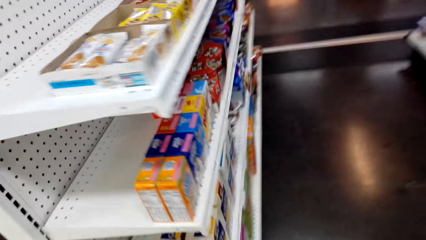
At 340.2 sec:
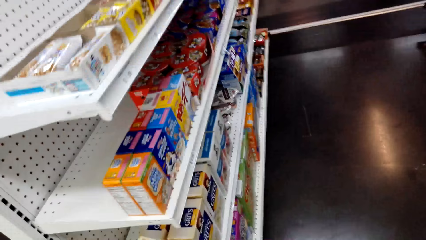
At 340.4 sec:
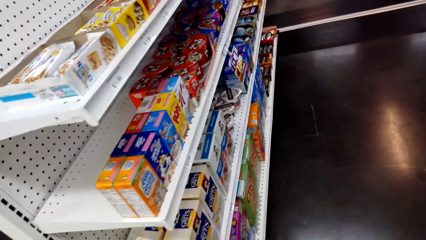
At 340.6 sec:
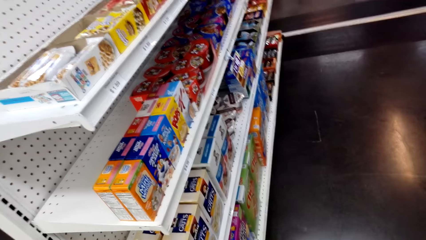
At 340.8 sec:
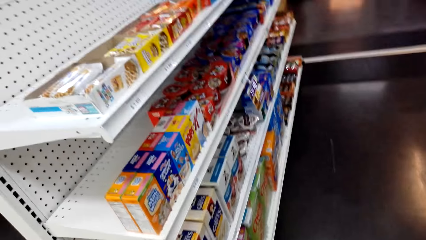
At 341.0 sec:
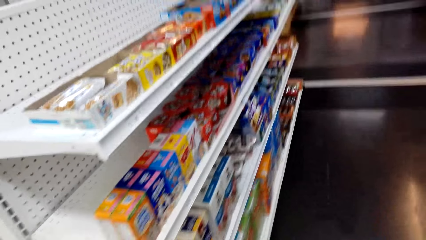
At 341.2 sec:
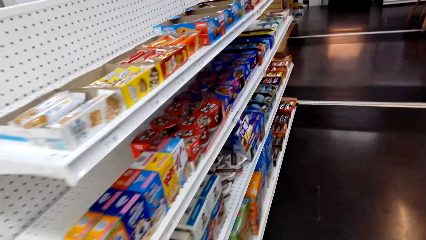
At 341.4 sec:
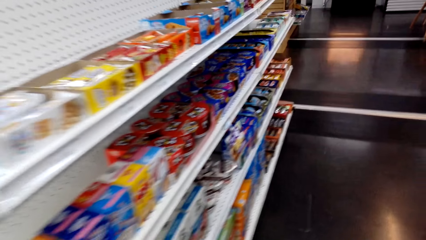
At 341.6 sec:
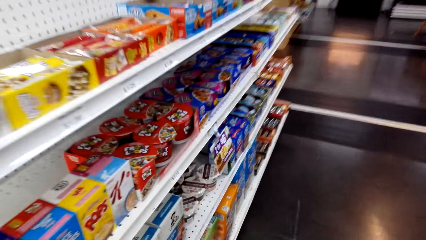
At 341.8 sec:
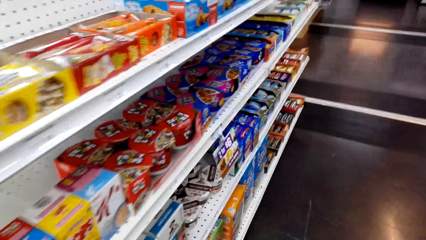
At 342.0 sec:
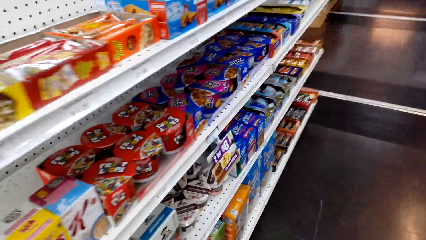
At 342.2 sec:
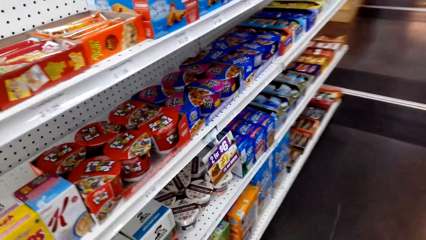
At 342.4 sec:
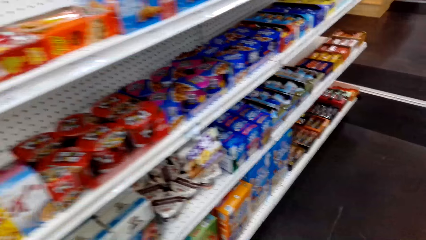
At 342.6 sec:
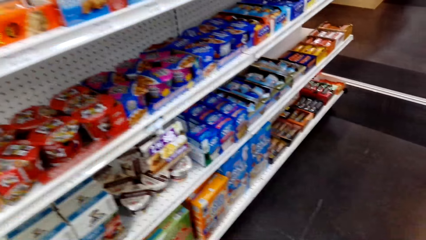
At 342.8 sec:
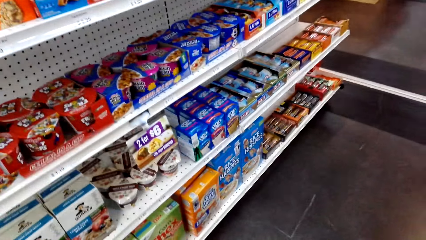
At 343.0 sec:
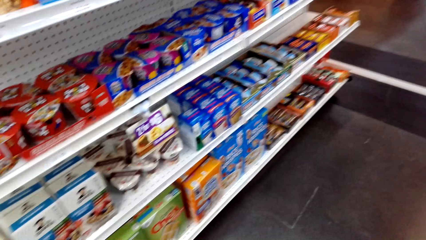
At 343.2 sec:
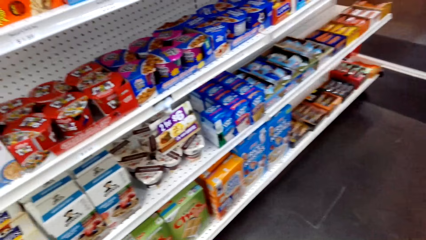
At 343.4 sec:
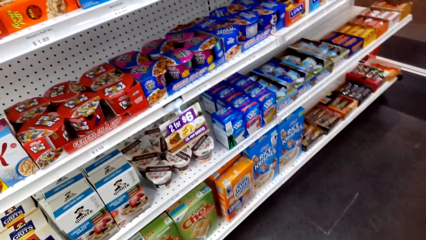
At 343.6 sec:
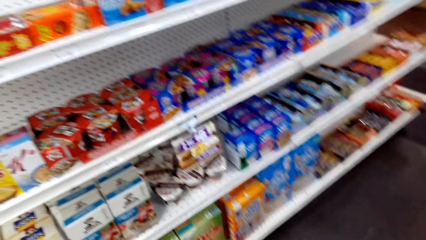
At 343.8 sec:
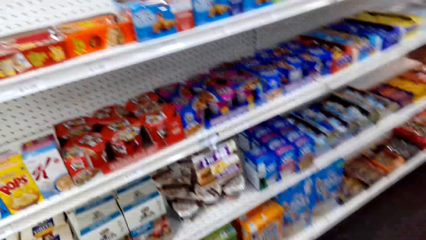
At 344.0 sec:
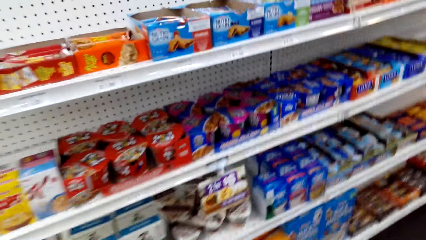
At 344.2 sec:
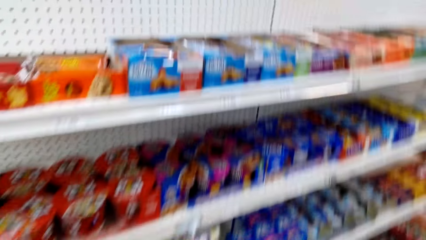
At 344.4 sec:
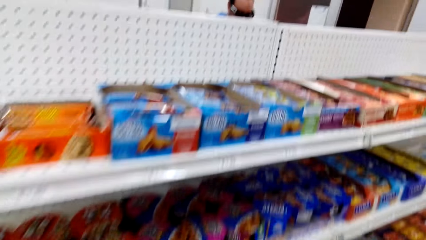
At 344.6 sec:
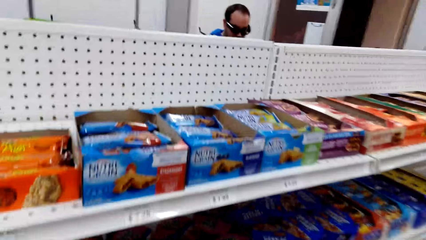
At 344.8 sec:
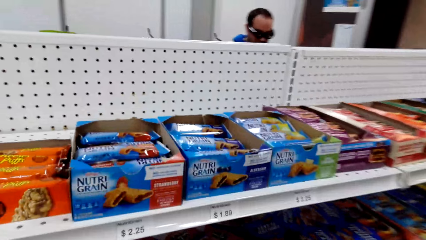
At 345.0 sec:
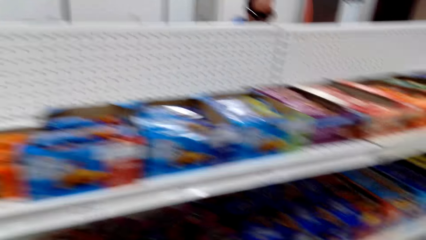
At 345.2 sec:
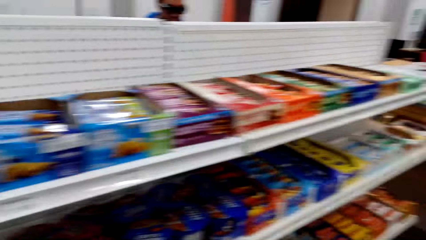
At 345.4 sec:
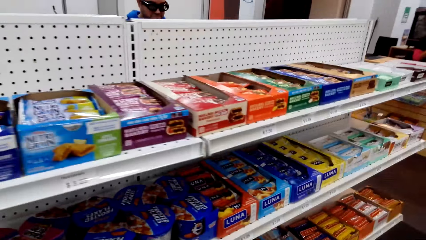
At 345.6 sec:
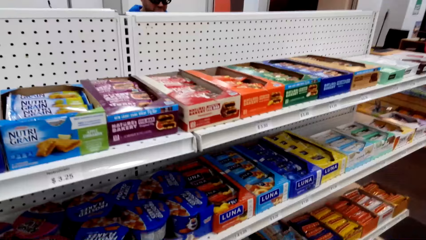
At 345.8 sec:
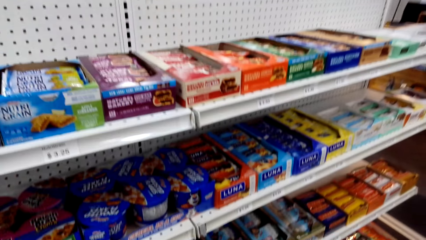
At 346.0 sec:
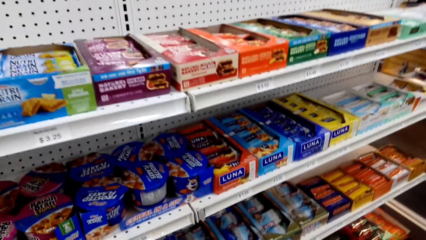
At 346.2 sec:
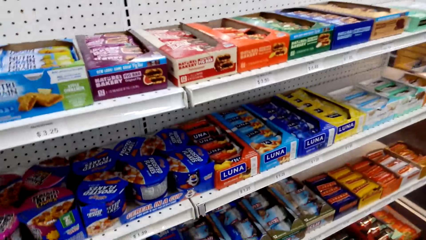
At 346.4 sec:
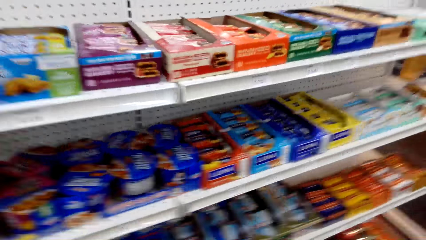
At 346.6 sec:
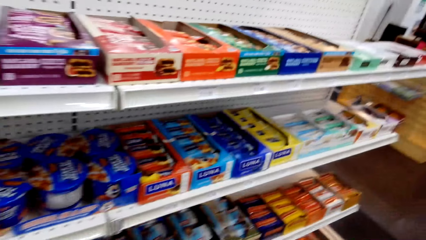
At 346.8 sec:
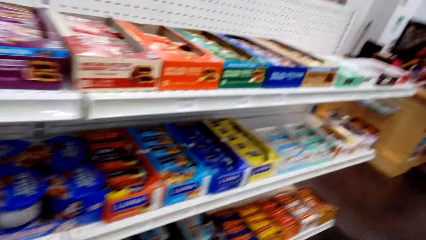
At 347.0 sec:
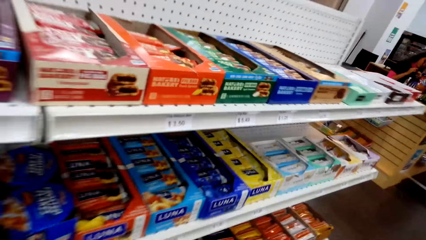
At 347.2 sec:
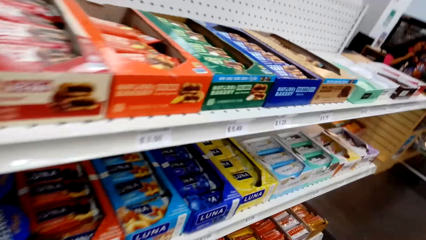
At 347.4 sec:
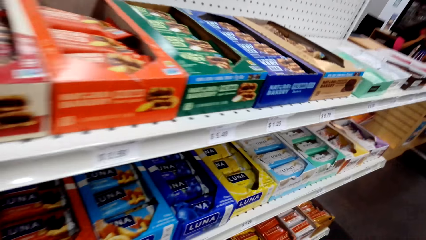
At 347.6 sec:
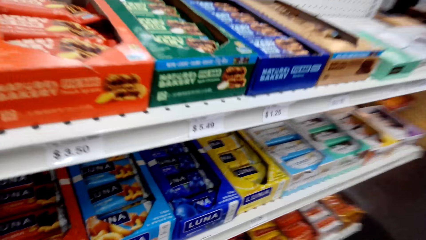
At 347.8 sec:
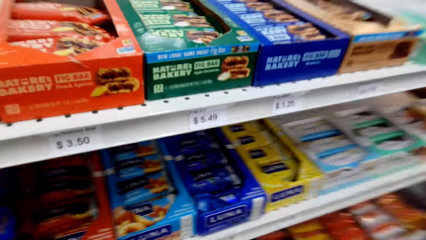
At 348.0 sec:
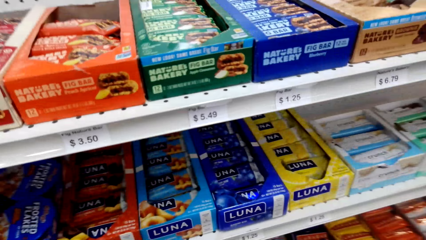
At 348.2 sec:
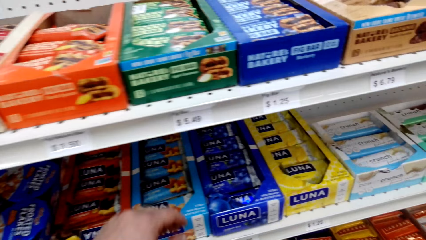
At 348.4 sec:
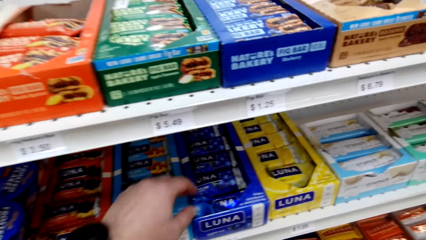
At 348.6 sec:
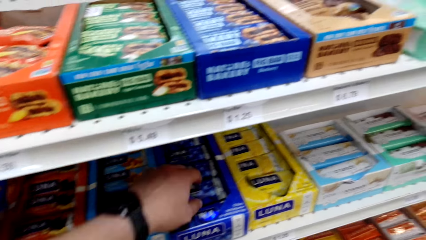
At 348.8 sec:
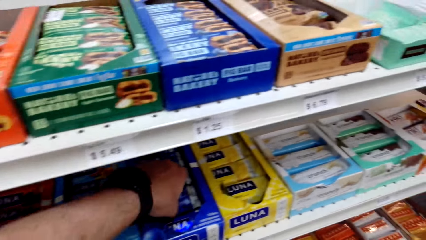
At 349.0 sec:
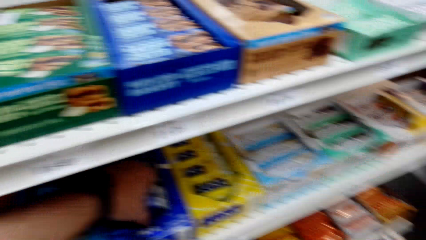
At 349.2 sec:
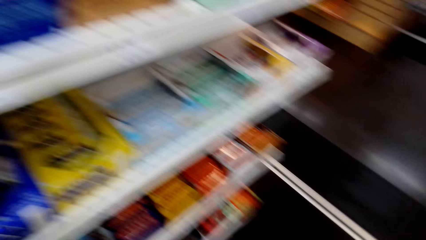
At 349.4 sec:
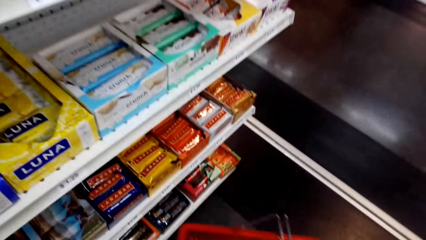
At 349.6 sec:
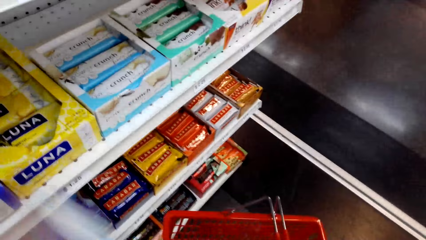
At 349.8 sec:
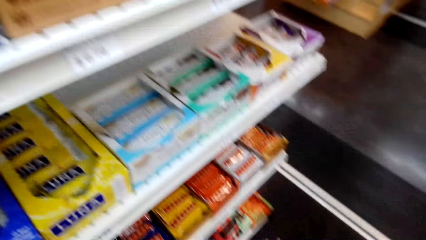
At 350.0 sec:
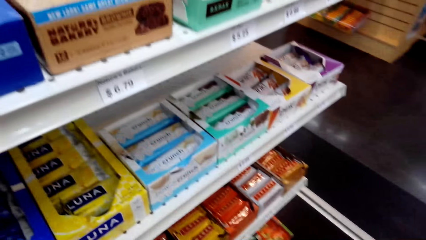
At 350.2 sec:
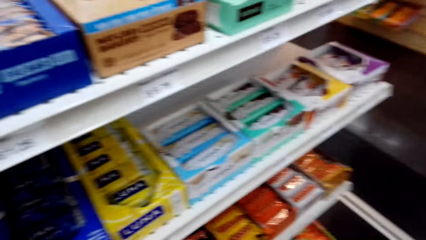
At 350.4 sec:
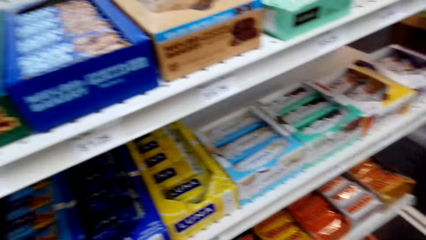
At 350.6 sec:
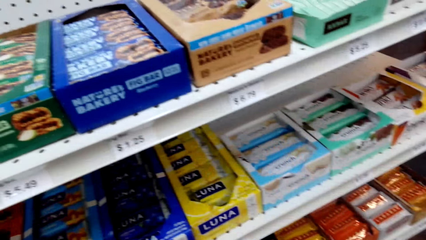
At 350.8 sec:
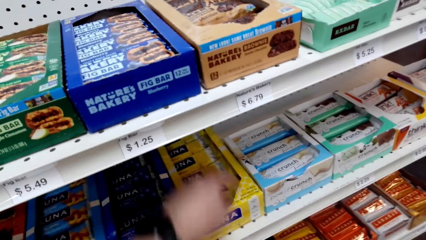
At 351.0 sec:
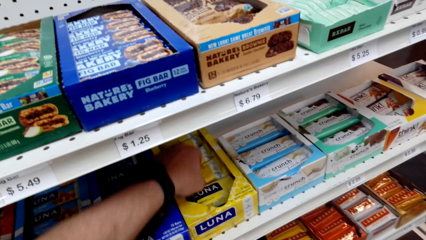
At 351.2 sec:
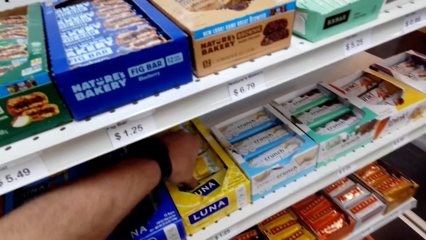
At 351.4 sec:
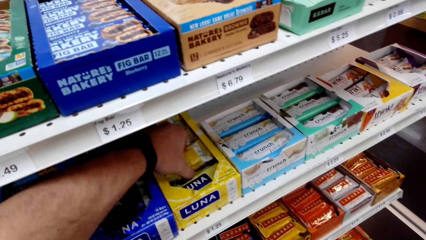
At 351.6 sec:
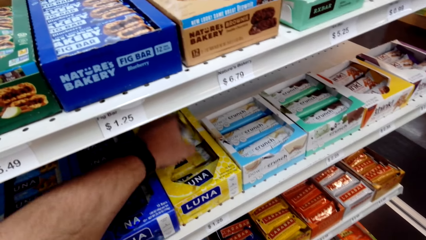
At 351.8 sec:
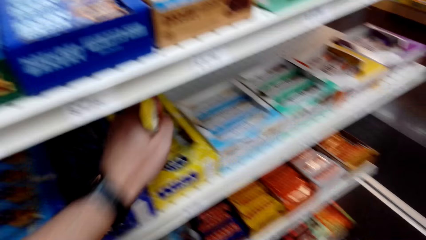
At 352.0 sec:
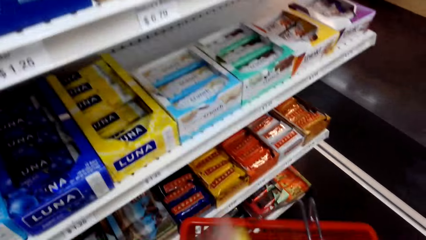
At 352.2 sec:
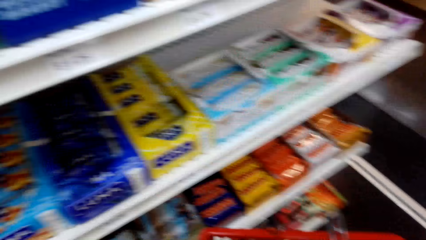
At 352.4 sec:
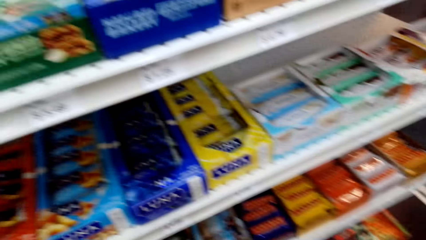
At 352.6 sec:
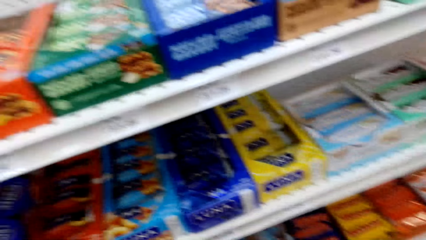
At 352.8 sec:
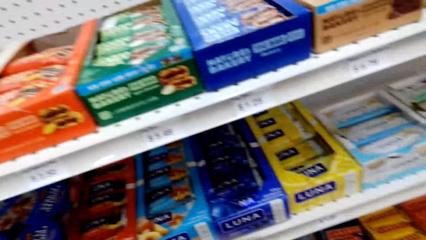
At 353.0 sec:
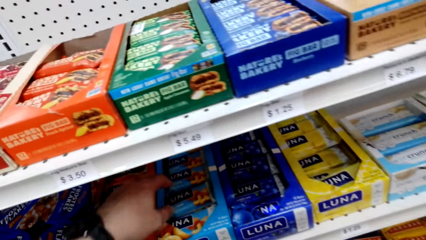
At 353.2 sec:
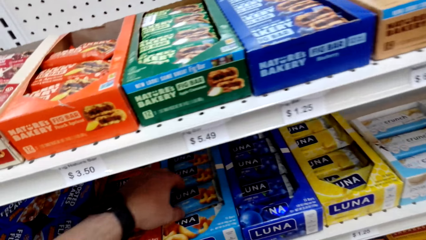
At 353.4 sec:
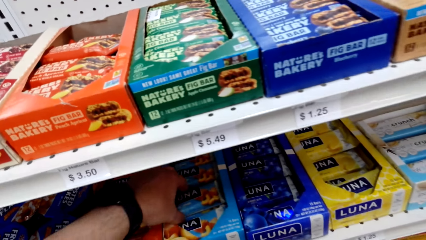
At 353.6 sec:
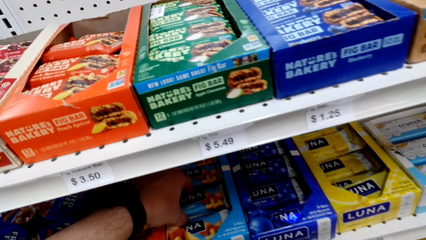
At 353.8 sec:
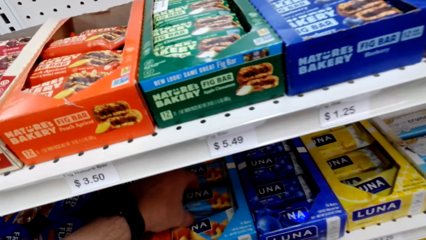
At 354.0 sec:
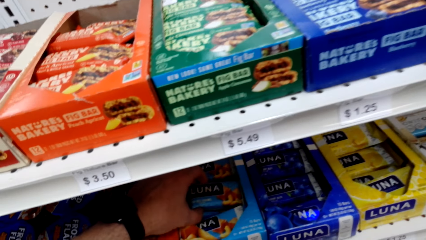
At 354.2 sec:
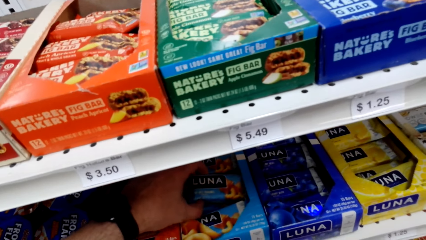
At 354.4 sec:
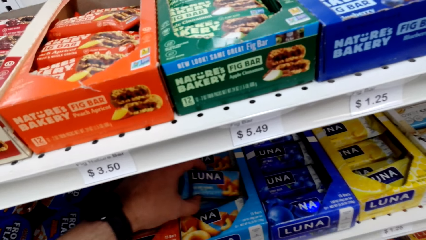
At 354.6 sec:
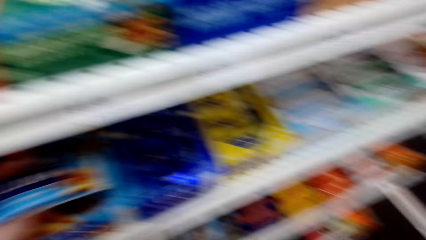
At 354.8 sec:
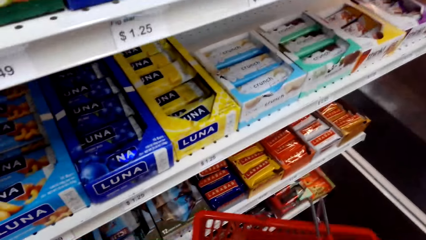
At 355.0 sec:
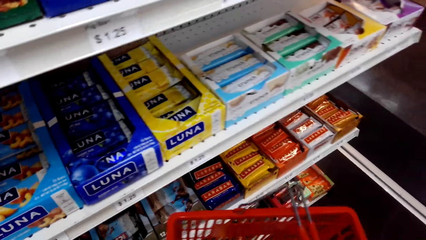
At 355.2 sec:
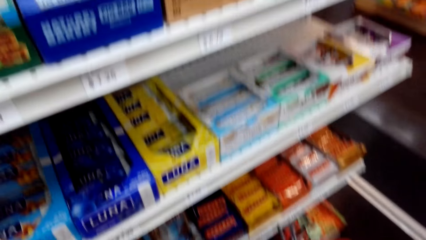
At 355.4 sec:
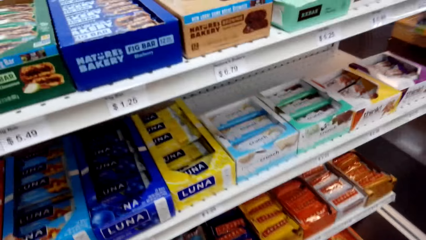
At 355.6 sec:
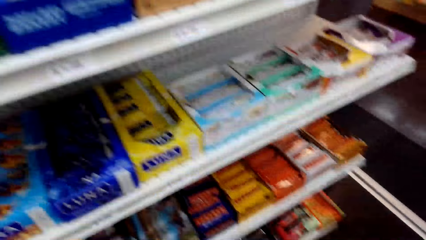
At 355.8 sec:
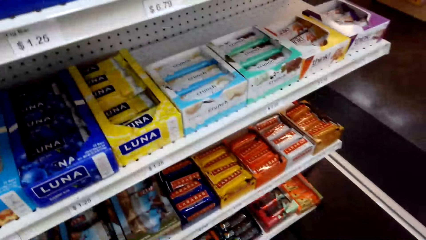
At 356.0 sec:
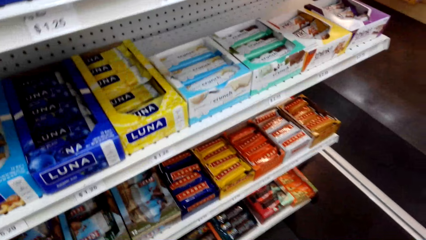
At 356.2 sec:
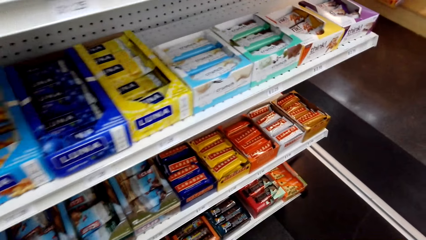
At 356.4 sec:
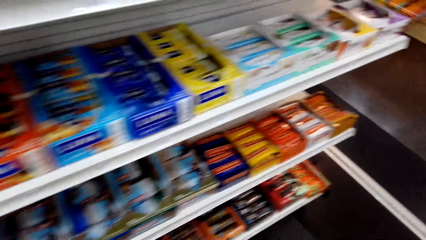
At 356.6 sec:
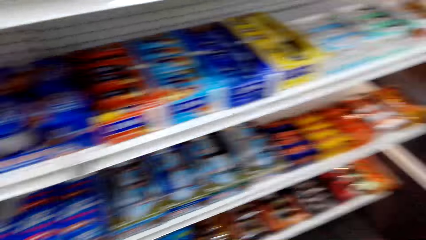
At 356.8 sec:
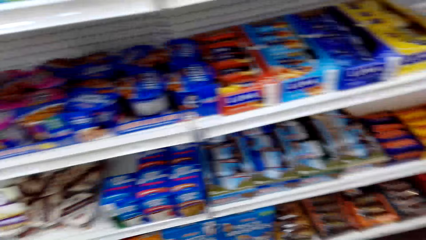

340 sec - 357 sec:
The camera wearer looks around. They pick up cookies. They pick up cookies repeatedly. They put the cookies in the shopping basket.
